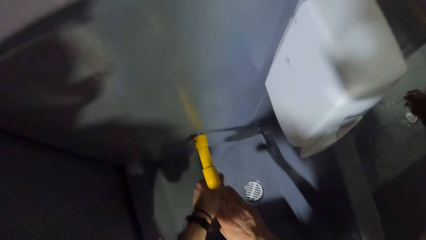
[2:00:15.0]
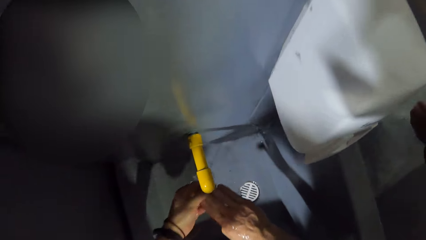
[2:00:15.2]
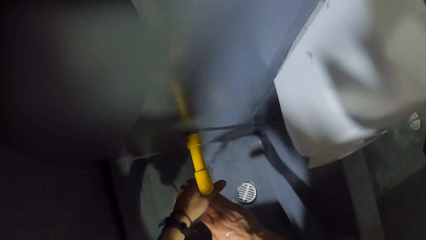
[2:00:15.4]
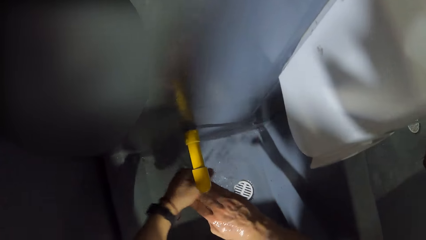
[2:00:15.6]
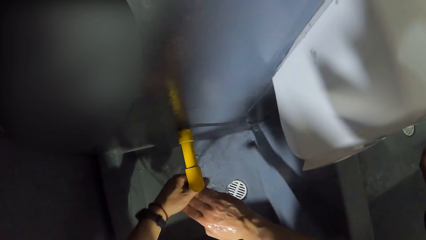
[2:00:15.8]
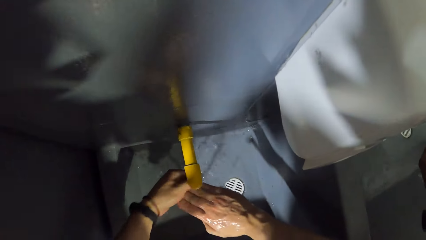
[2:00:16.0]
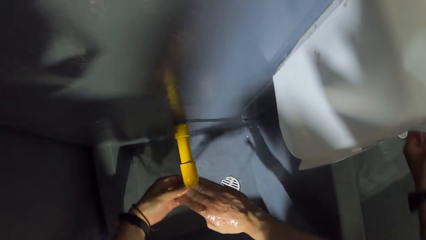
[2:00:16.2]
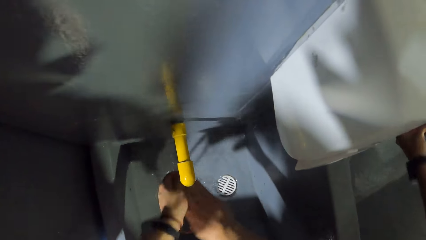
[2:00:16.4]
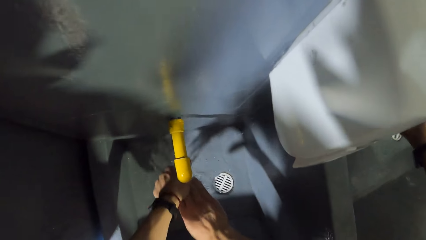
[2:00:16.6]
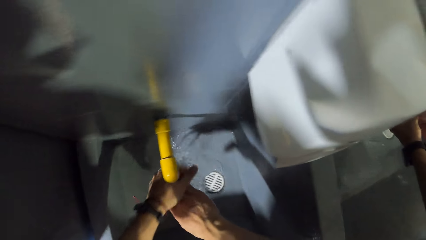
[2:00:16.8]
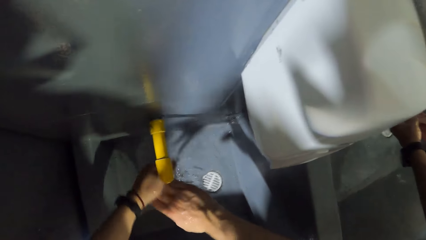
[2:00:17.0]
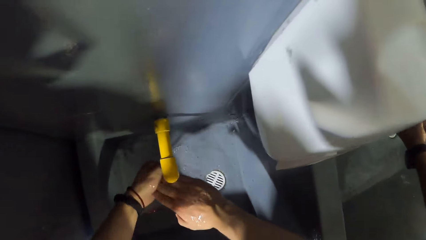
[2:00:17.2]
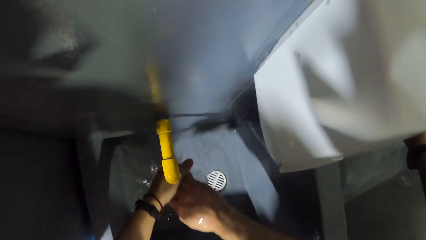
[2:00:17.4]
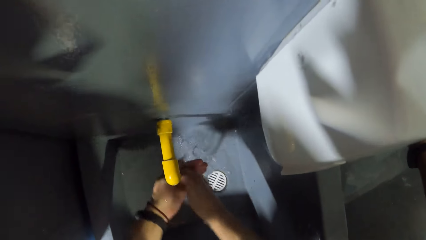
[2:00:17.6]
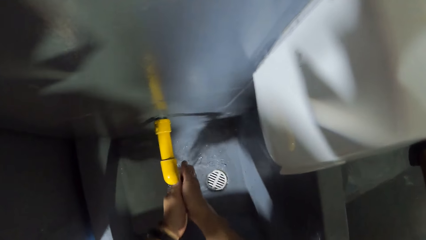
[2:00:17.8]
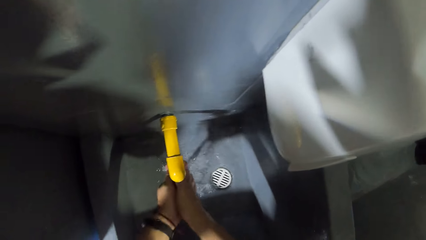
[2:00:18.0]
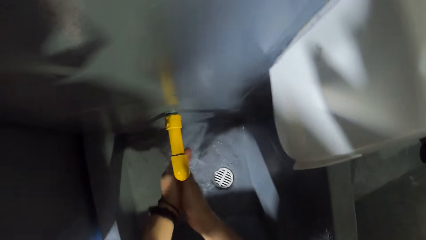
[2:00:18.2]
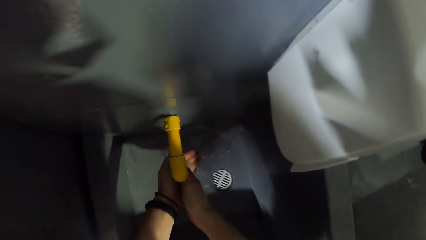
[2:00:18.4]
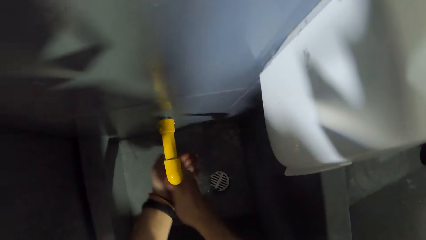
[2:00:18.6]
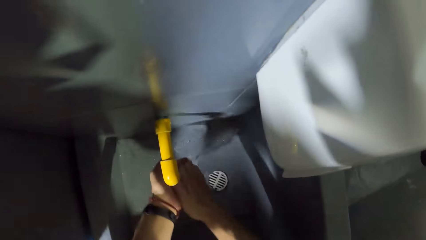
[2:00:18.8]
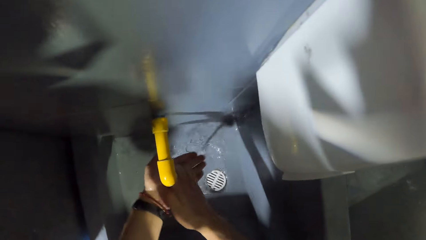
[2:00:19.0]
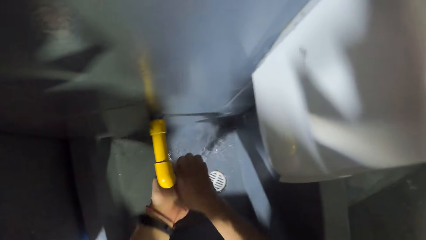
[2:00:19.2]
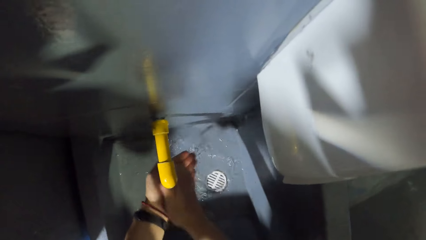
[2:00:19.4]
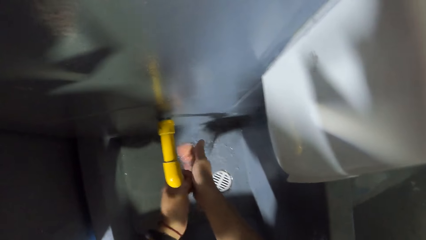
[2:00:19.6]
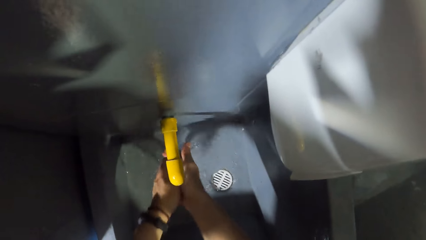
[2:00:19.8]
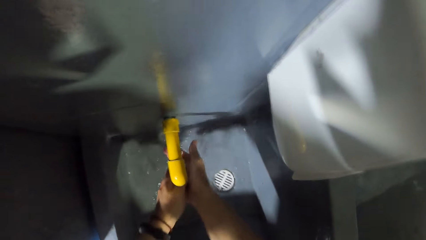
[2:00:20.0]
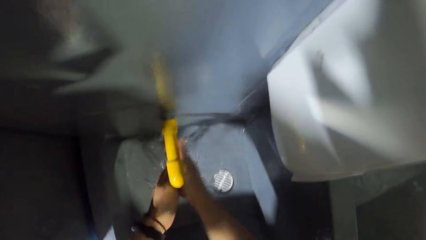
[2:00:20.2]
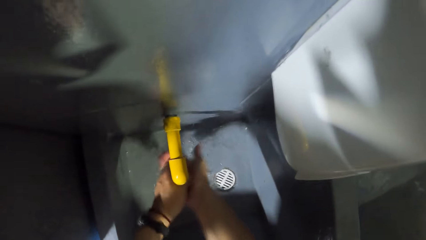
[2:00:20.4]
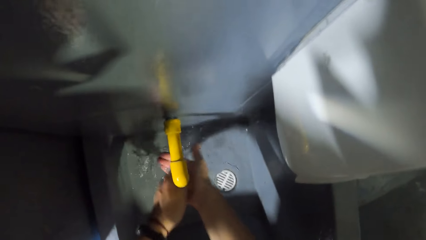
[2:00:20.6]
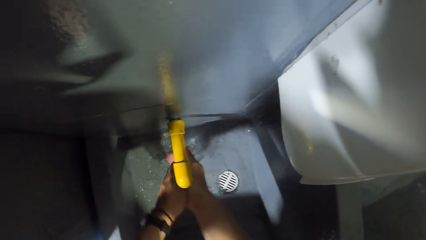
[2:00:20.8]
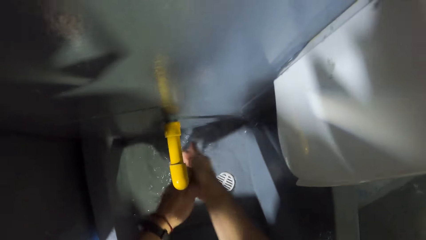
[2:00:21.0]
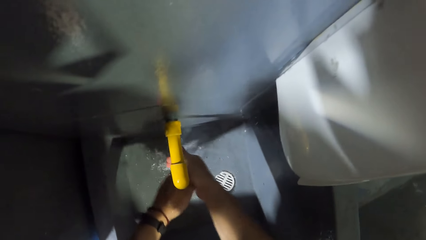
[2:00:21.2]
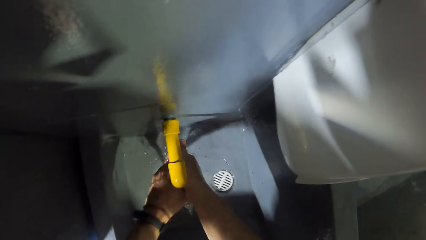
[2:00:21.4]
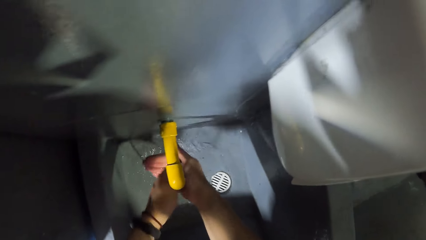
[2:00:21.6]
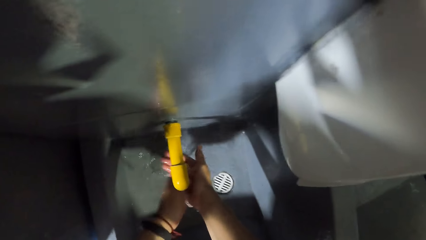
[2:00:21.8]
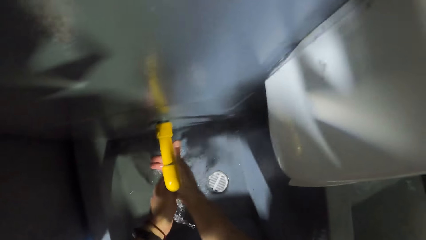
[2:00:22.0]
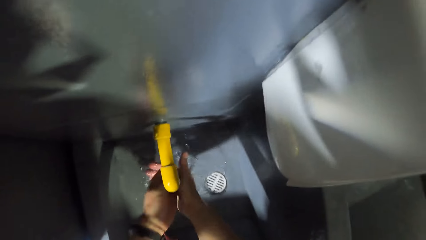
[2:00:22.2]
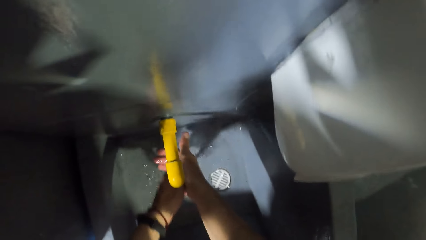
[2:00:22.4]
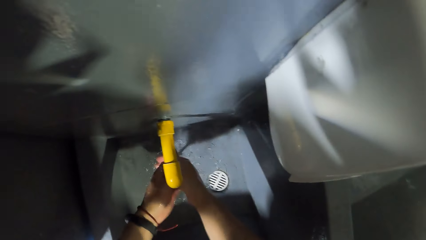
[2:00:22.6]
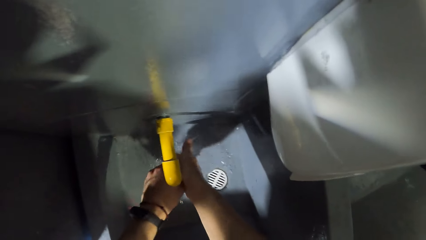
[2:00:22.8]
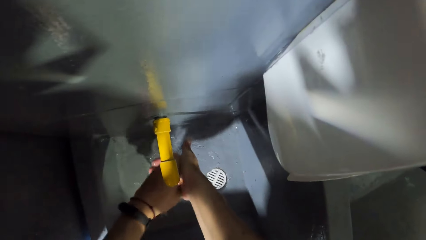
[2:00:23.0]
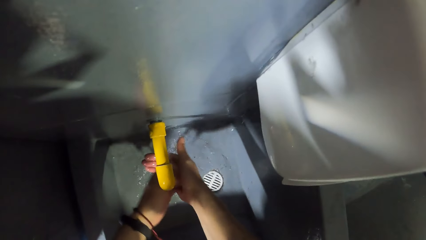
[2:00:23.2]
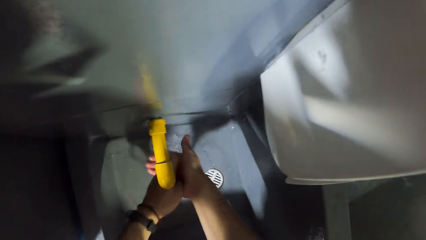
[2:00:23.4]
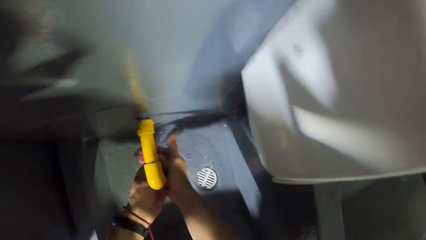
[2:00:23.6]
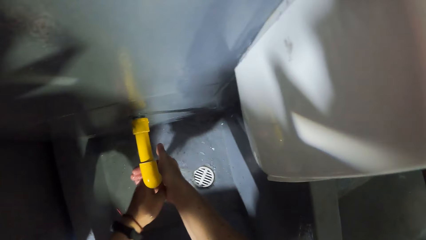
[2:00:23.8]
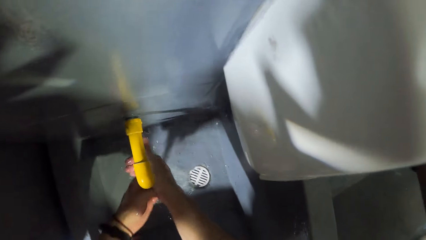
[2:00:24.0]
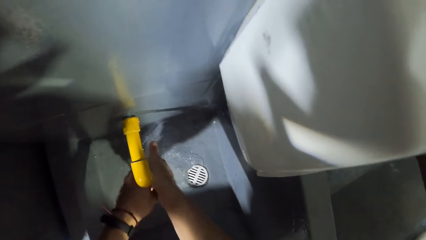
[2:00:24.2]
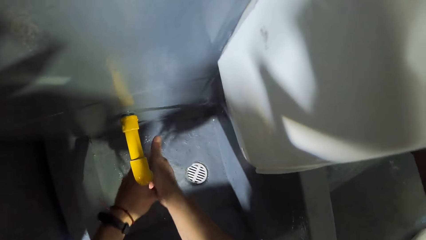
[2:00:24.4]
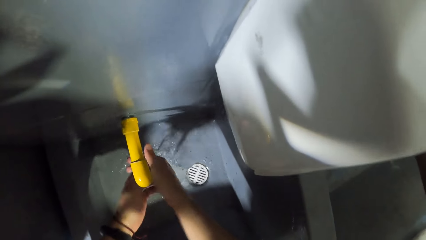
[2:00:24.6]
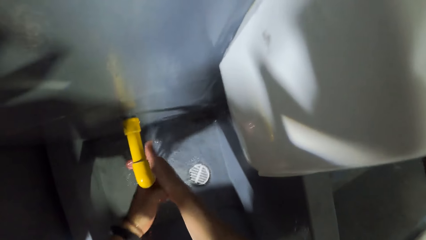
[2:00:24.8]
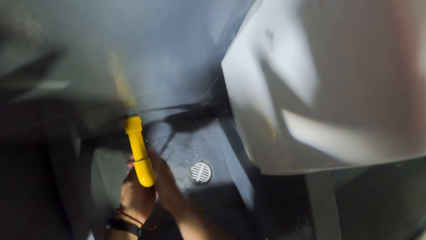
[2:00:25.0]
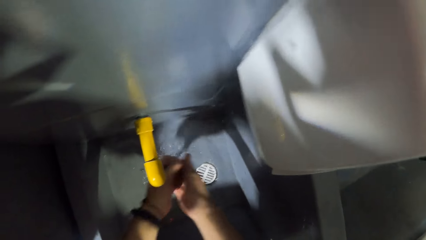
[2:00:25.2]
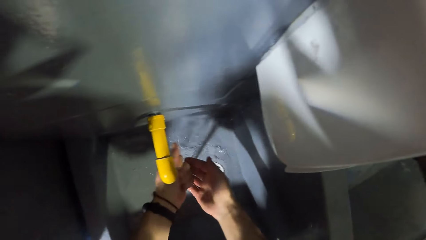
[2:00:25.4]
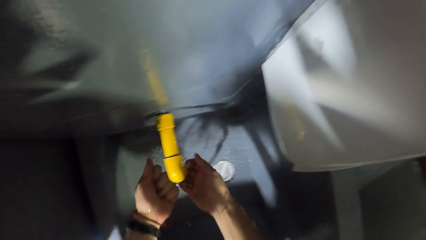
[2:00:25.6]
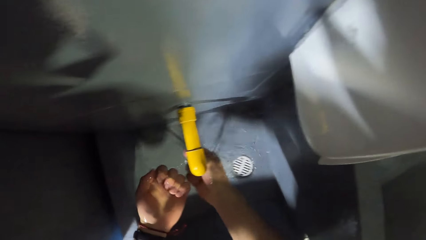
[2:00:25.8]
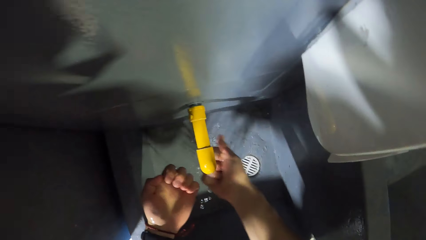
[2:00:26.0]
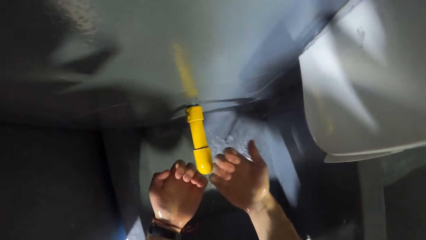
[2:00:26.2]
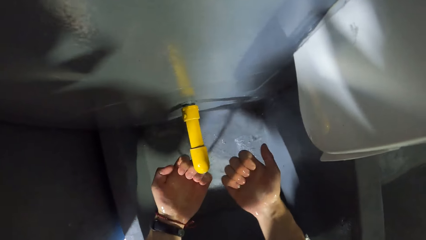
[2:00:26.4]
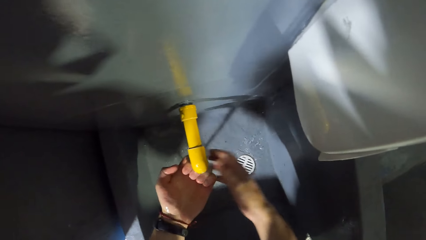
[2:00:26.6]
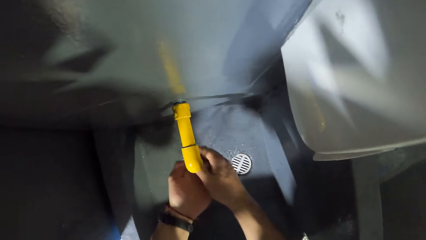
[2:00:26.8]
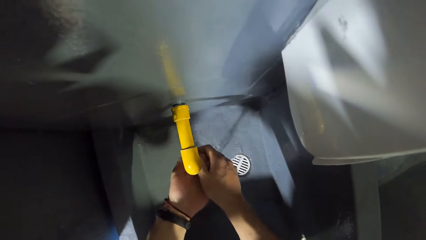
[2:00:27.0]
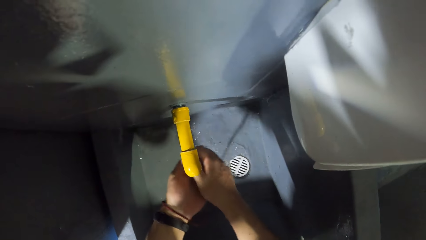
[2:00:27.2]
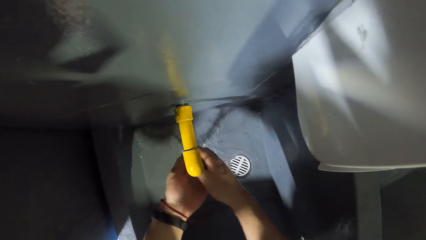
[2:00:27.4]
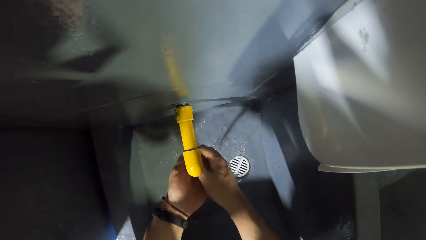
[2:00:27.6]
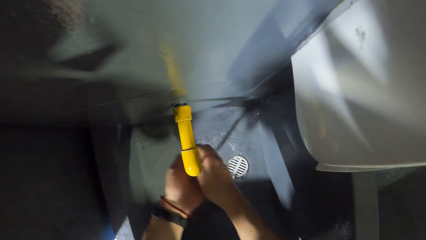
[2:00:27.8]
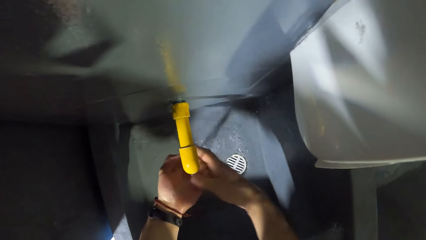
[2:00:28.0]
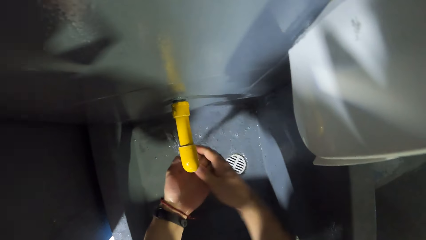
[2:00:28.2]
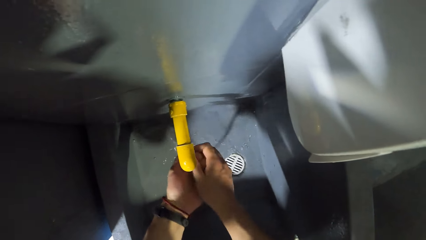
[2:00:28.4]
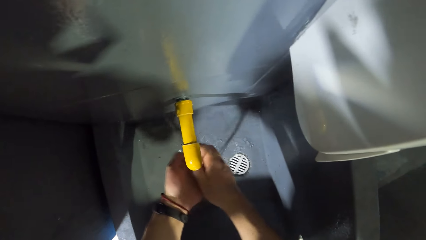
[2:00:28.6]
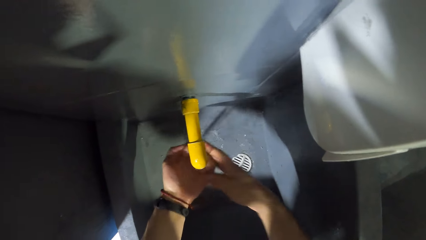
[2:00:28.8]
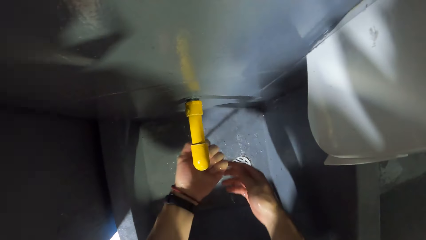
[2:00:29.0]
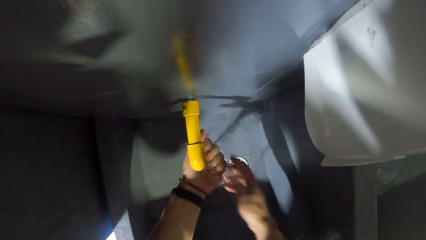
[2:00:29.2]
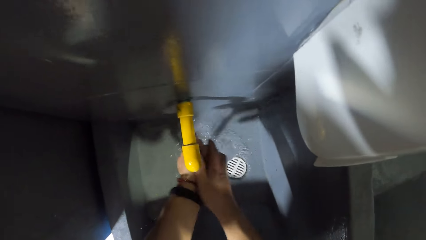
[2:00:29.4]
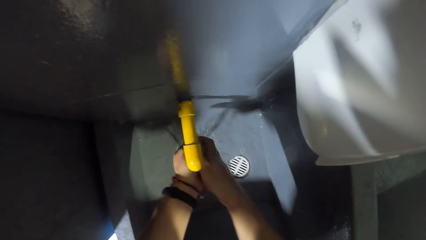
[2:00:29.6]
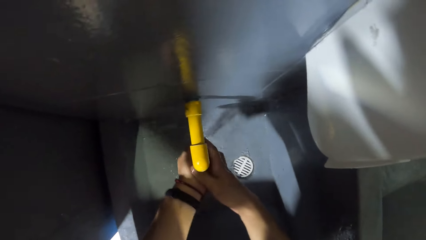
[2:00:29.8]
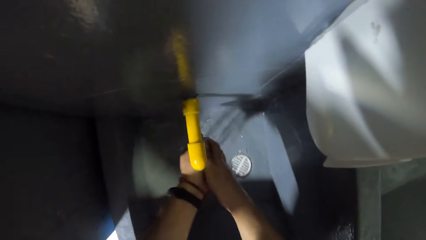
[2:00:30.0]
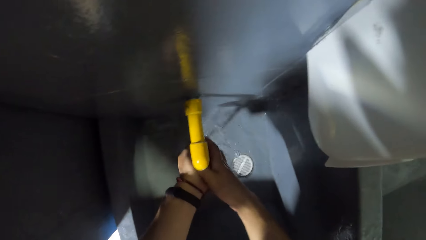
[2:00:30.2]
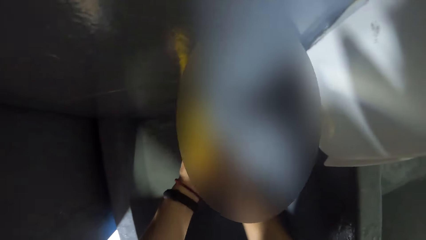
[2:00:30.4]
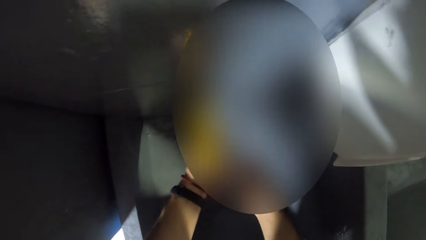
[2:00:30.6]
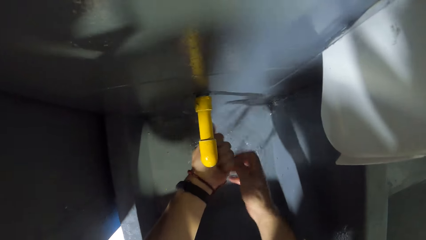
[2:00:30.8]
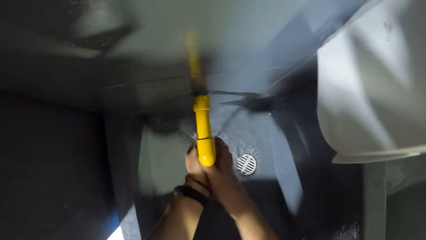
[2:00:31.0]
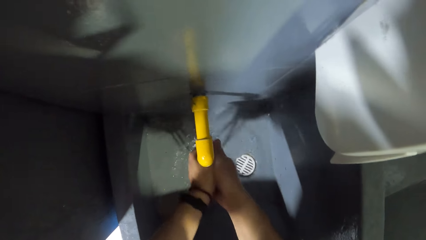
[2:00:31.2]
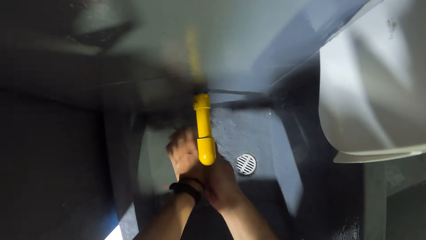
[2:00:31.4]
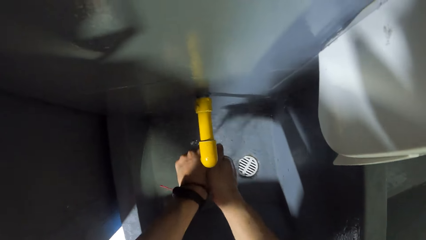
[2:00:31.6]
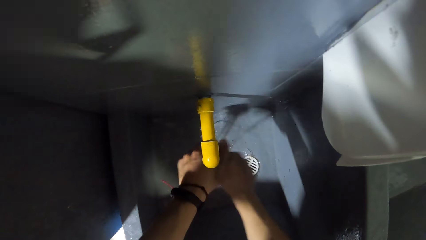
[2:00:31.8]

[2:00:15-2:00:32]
The camera wearer washes his hands in the sink under the running tap. He rubs his hands in the sink.
